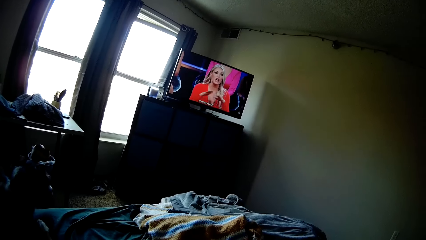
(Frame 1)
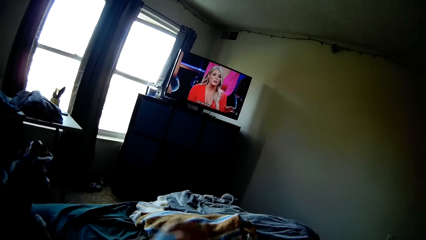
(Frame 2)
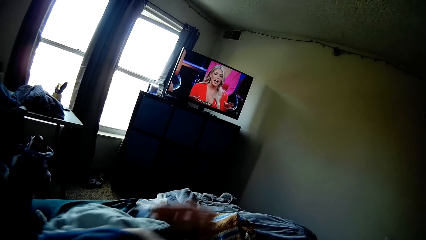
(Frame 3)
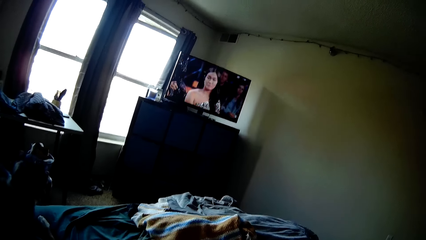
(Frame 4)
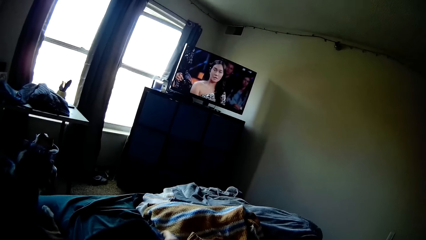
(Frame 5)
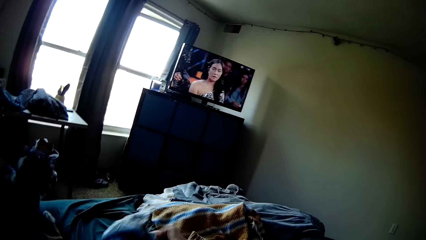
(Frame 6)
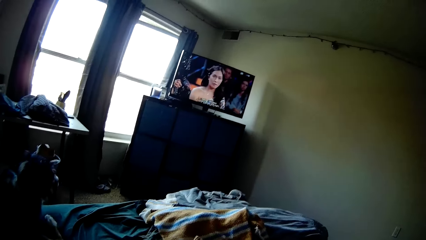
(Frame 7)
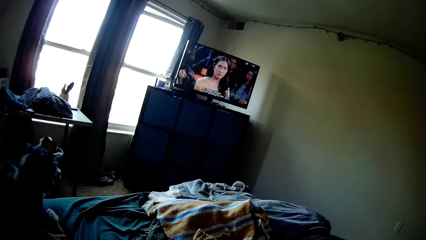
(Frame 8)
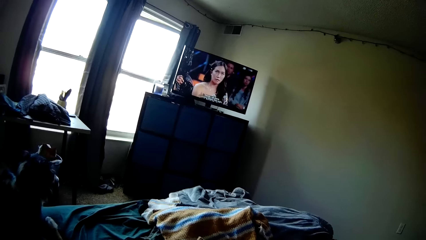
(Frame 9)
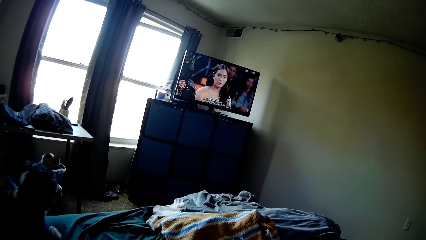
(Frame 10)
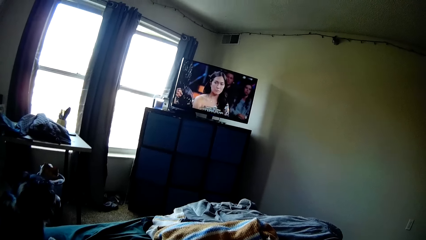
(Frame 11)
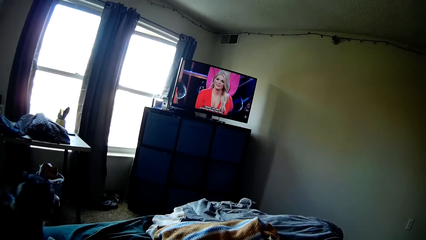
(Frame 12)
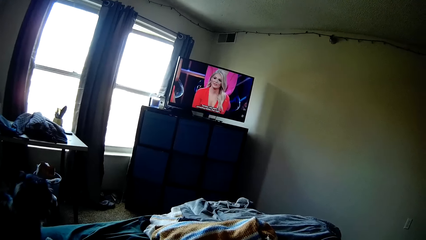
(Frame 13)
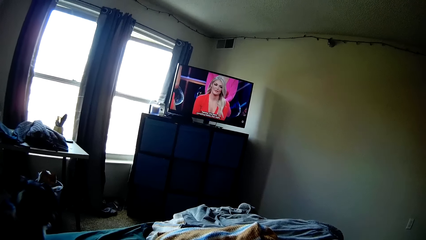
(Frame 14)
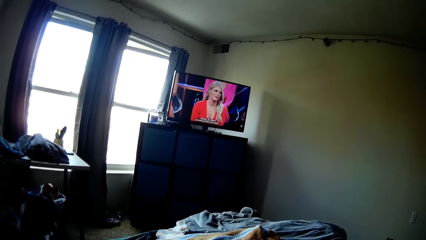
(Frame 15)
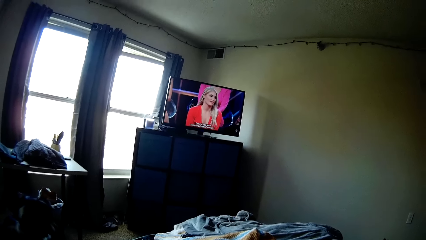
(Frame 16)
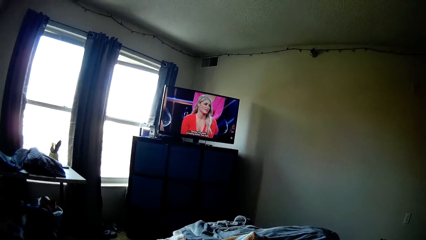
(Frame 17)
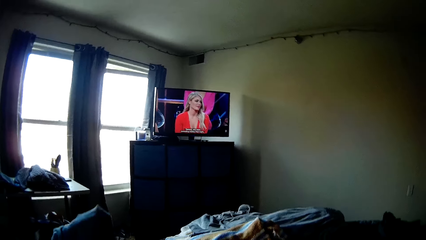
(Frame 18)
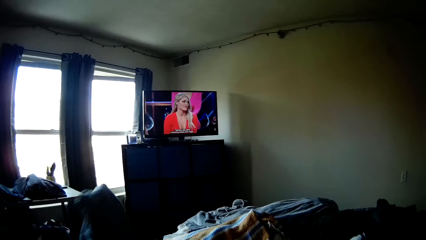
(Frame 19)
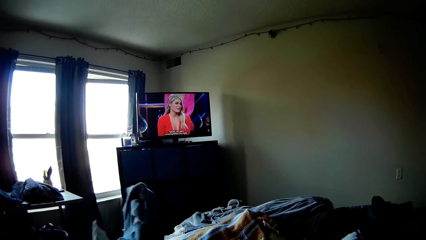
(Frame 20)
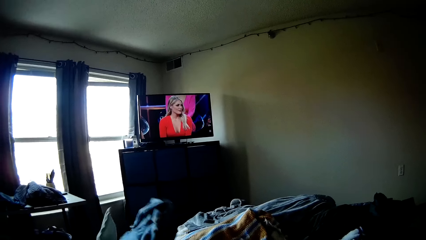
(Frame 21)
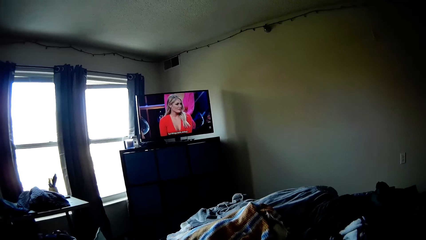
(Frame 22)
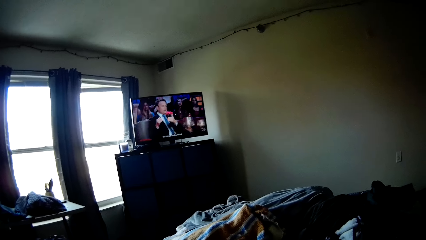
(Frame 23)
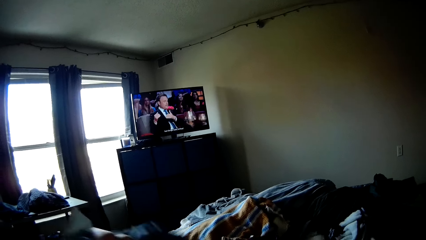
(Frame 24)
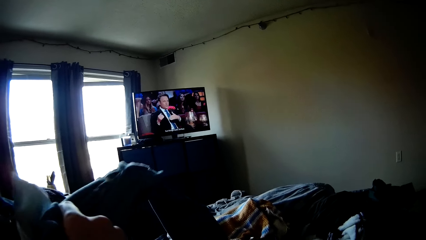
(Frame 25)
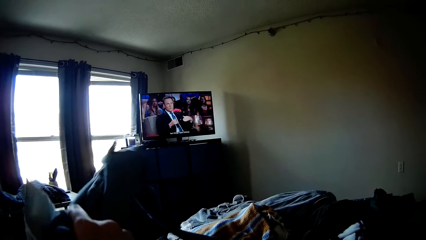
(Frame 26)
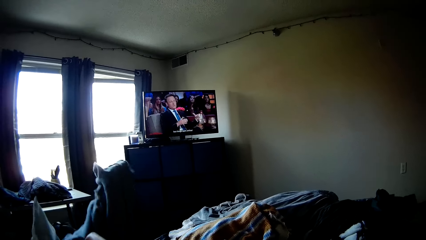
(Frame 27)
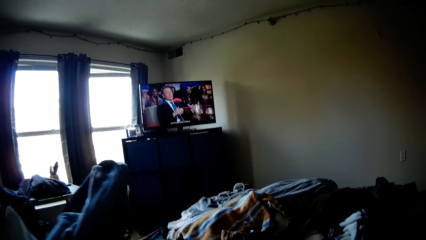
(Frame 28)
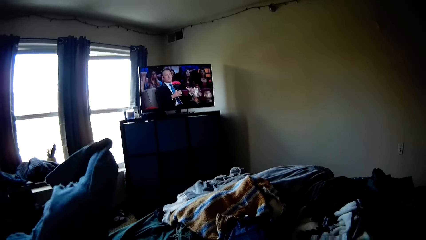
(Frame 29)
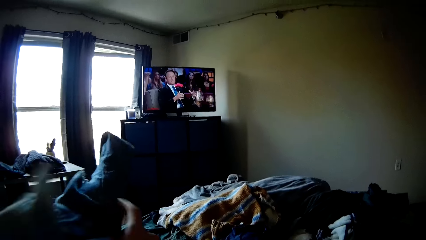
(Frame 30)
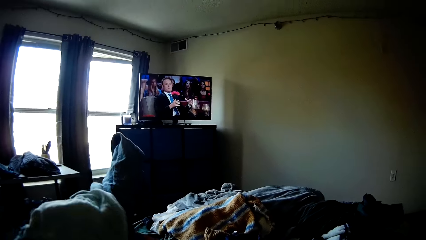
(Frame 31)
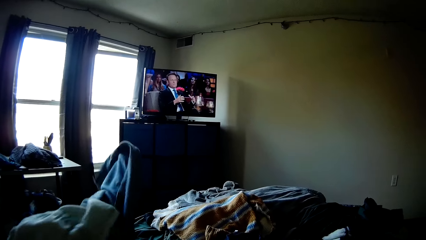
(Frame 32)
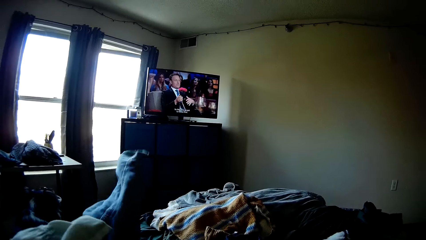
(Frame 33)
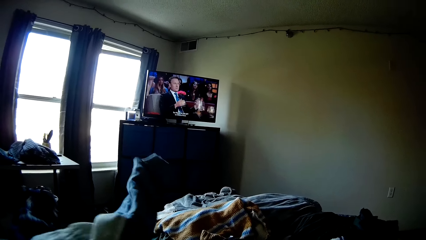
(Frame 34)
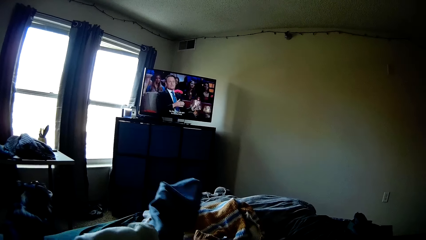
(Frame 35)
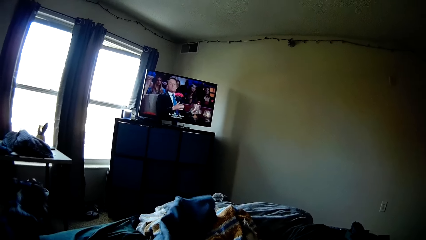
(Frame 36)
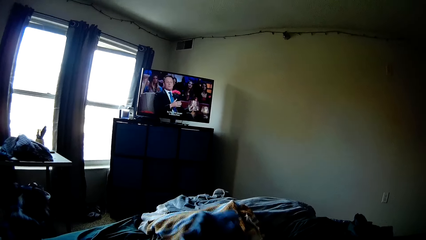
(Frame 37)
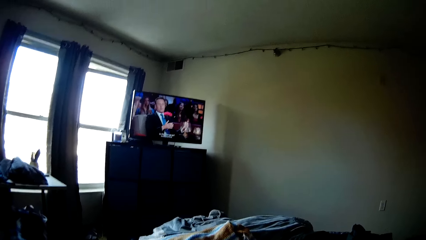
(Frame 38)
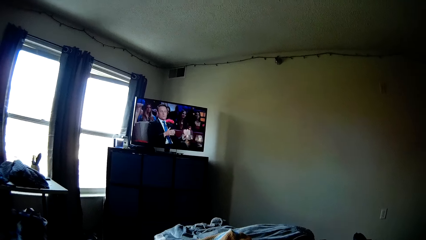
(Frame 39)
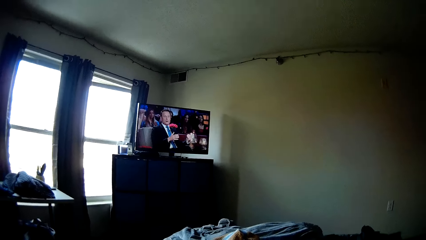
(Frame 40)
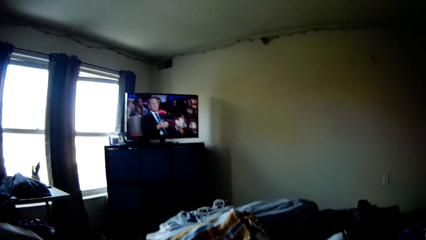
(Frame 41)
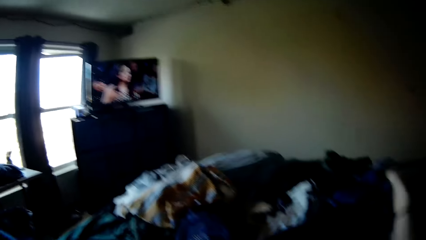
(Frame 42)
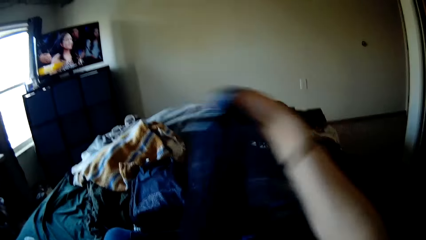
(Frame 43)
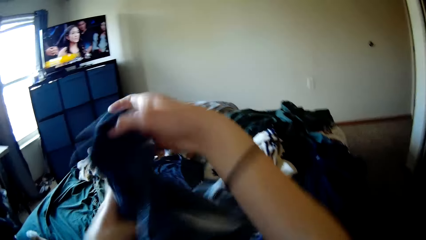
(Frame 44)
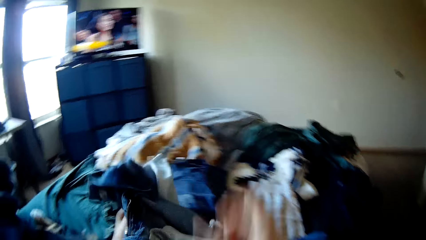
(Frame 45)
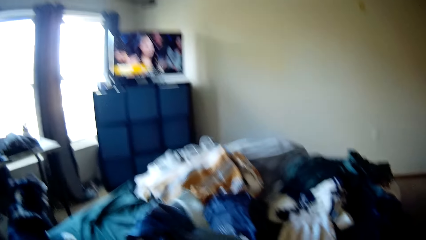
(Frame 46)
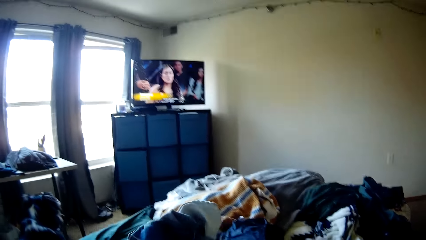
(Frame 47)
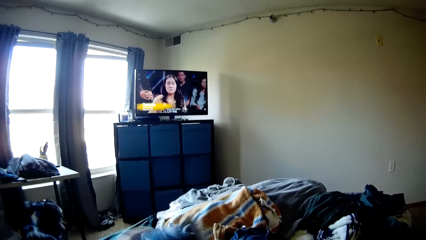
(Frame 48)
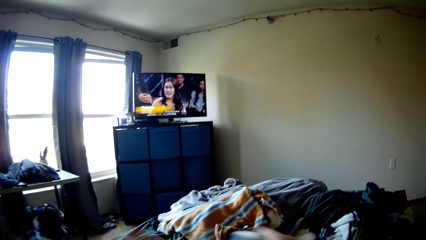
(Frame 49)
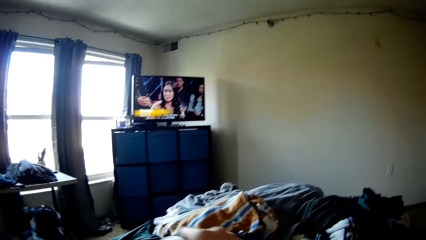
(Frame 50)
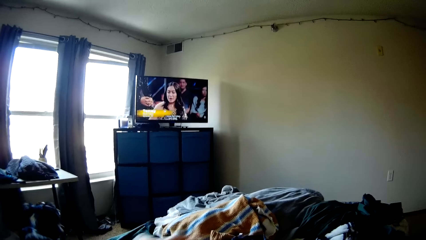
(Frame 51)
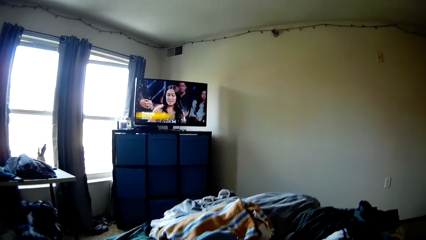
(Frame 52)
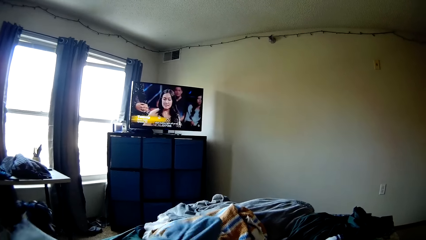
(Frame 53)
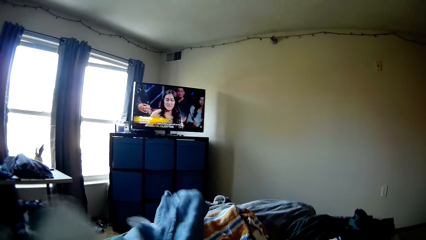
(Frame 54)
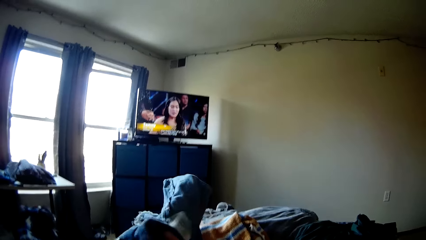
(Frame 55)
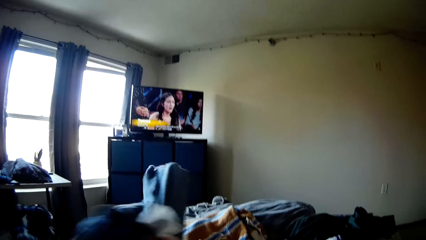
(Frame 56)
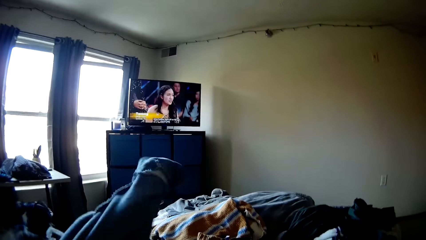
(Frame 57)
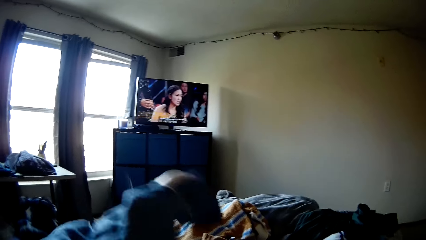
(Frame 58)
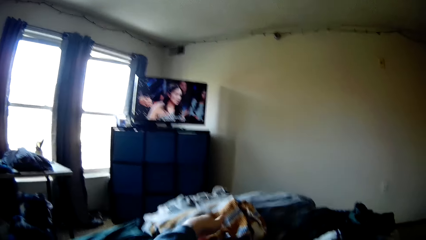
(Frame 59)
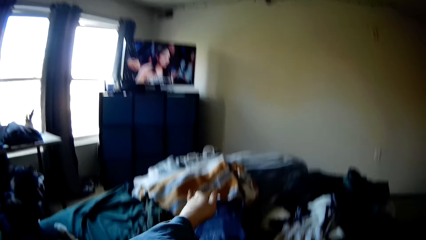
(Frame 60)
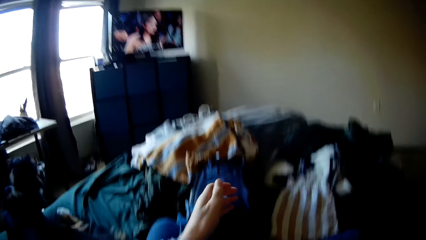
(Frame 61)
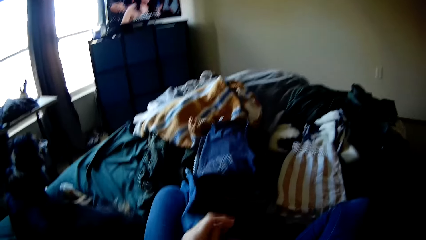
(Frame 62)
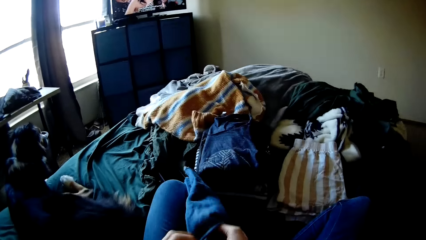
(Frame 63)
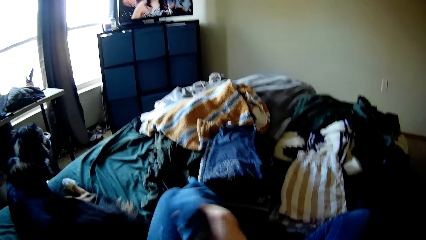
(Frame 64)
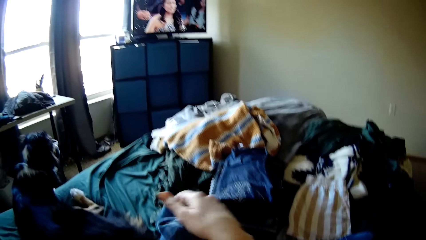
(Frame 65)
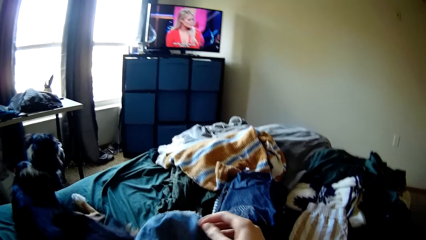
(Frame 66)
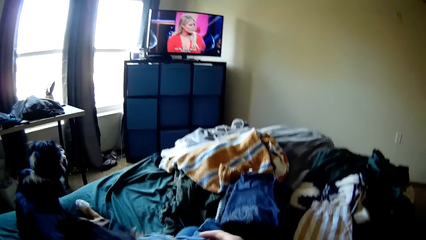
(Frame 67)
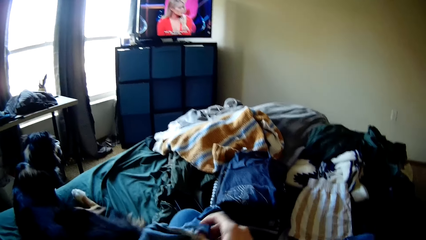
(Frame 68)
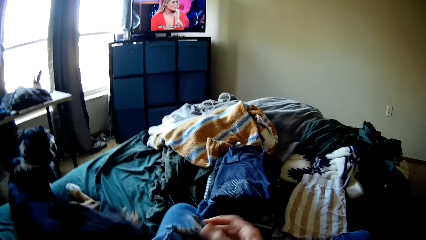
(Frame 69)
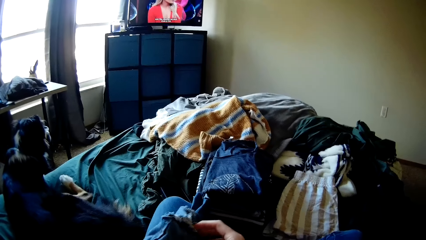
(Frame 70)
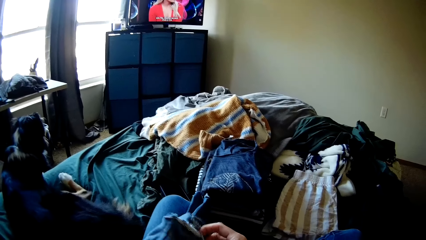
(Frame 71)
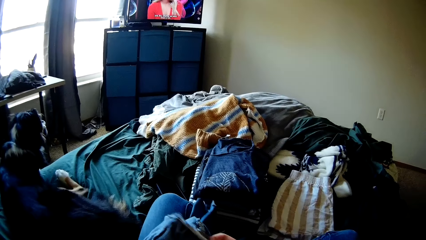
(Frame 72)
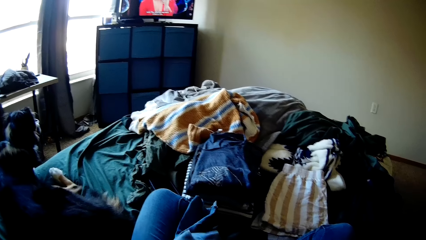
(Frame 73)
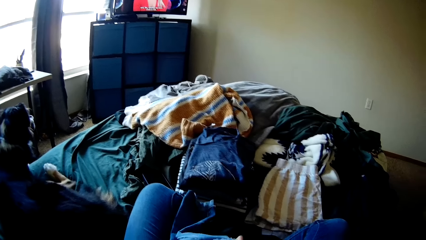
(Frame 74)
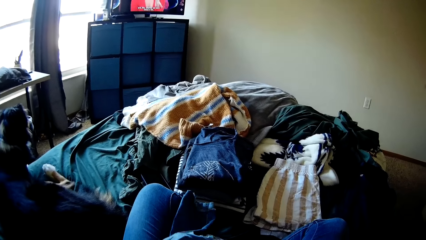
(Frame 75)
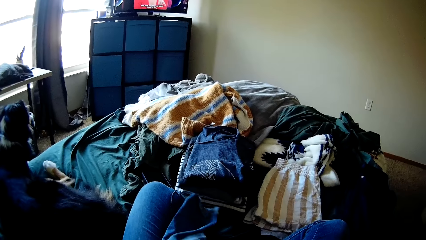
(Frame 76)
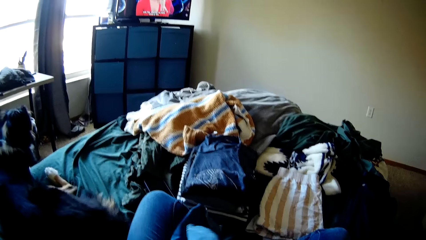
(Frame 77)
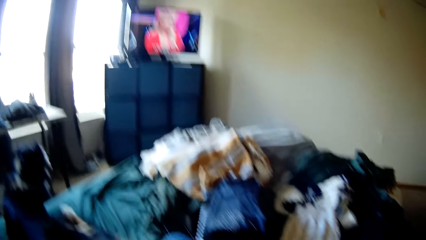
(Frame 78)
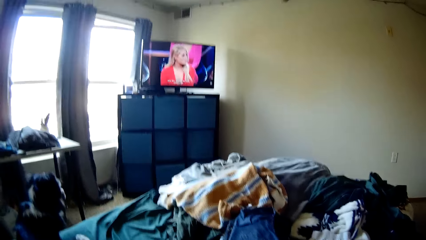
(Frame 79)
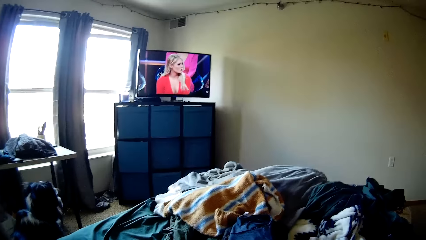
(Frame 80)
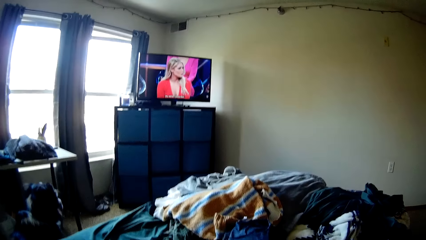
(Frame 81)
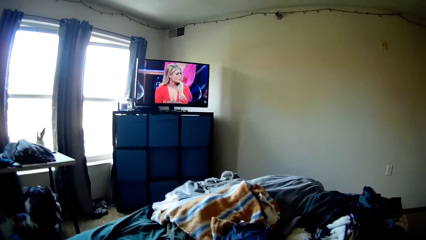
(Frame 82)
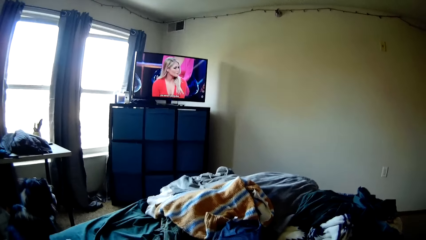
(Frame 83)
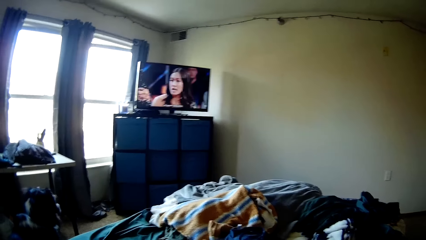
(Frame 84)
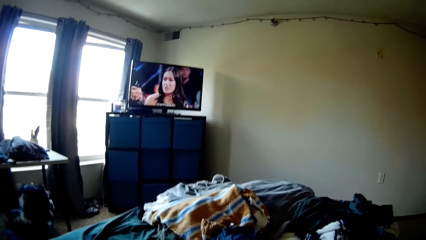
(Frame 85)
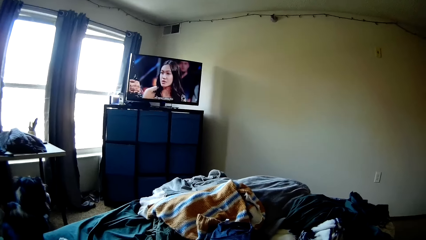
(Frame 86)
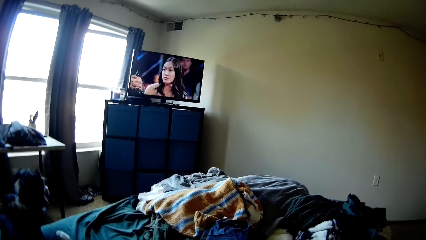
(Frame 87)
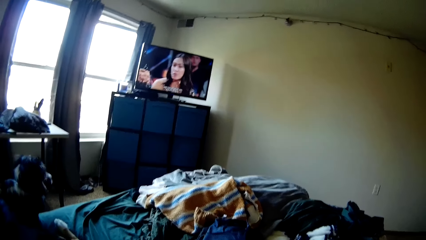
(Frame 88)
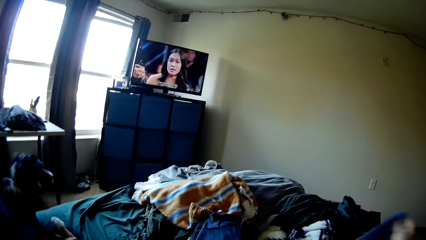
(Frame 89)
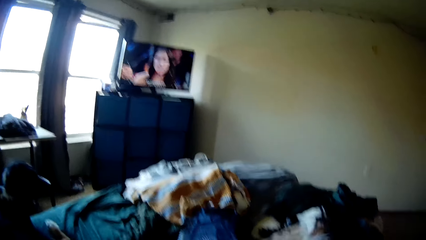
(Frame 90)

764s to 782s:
The camera wearer watches television. They lift a hand. They watch television. They pick up the cloth, drop the cloth, pick up the cloth and put the hand inside the cloth. They turn the cloth. They pick up the cloth, fold the cloth and turn the cloth. They watch television.
